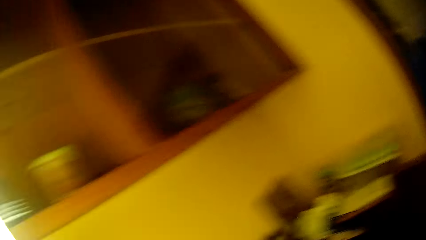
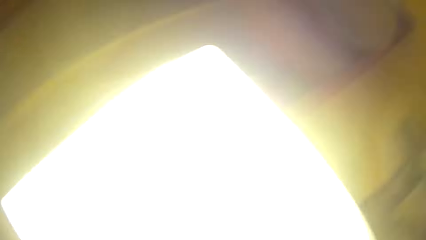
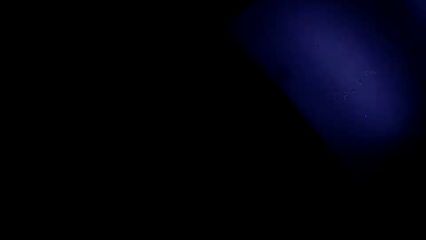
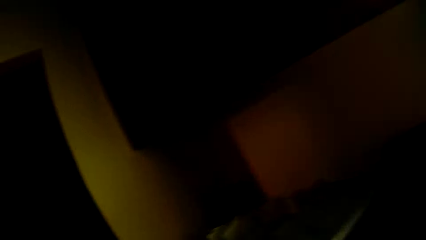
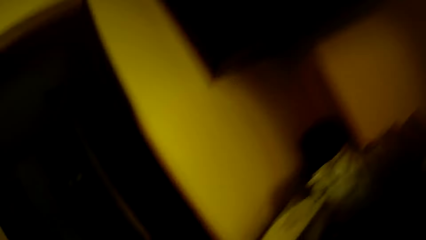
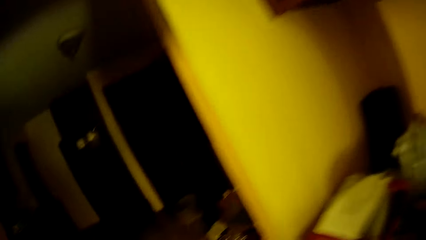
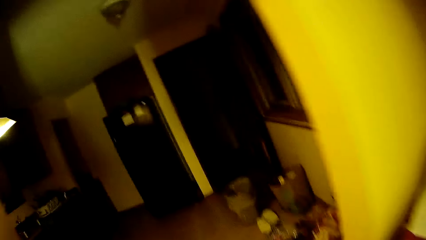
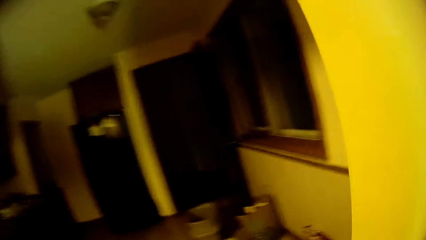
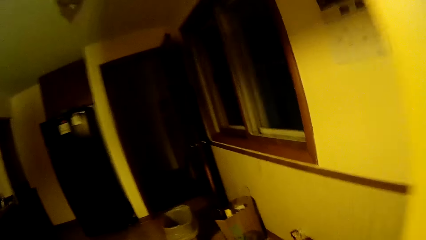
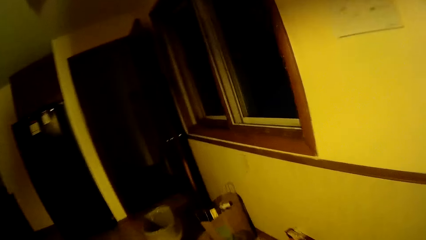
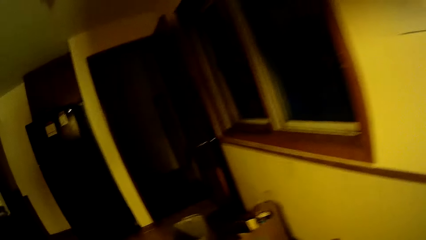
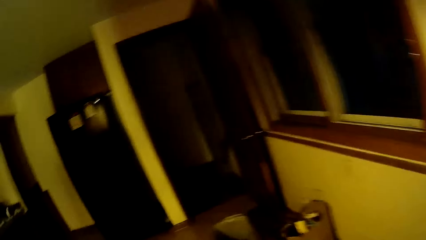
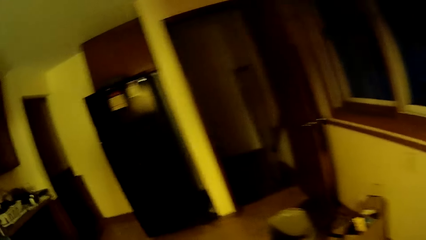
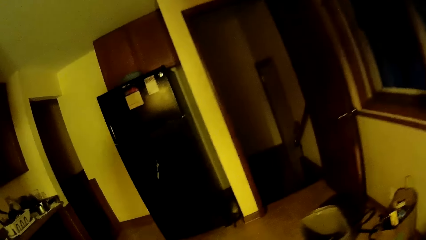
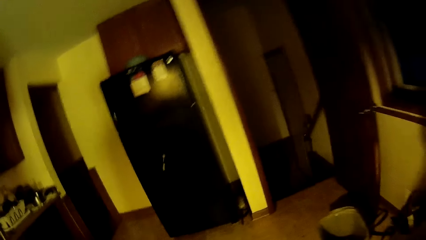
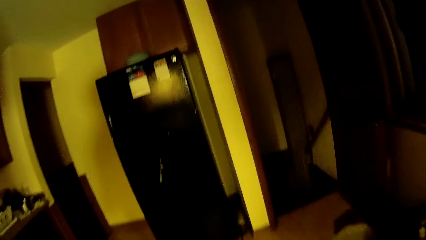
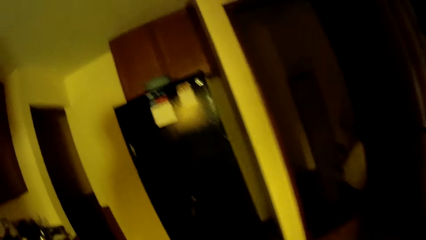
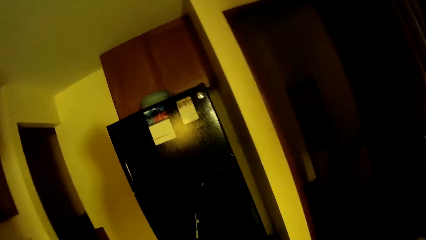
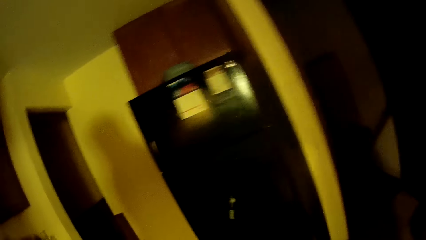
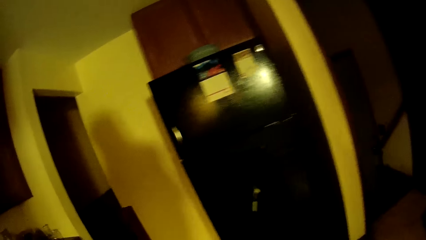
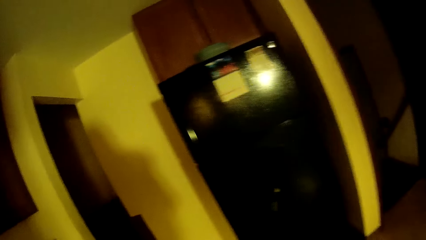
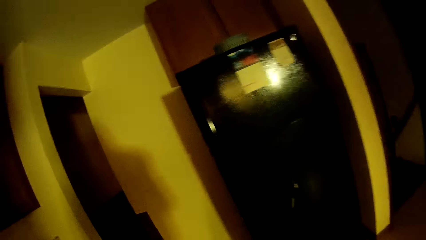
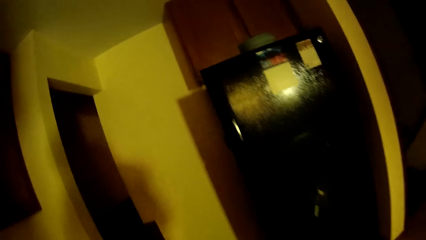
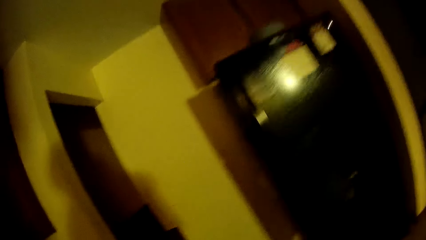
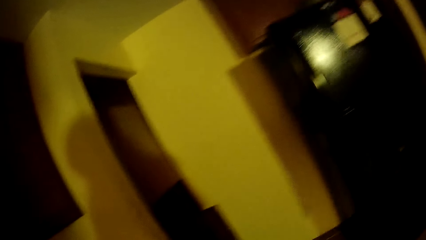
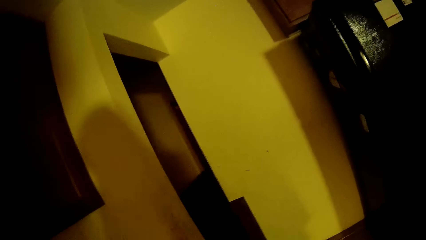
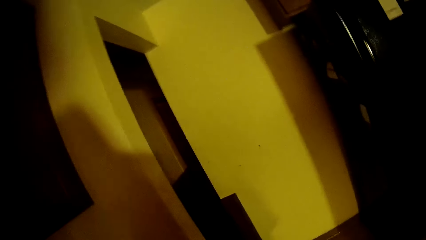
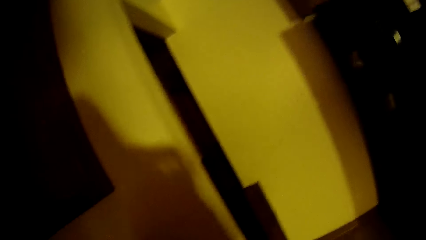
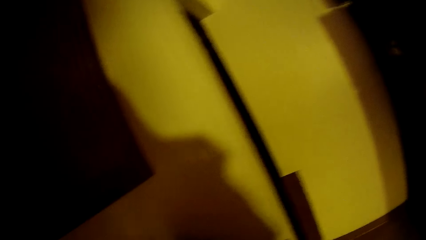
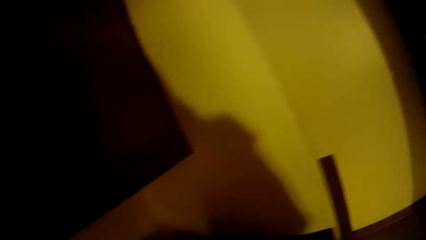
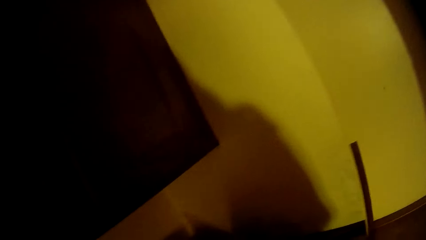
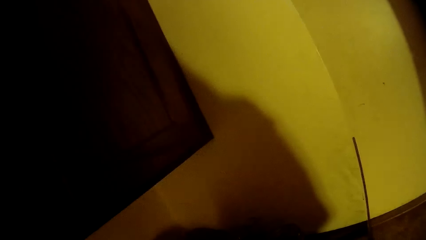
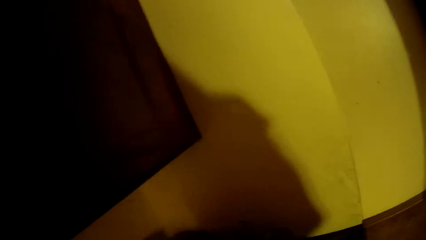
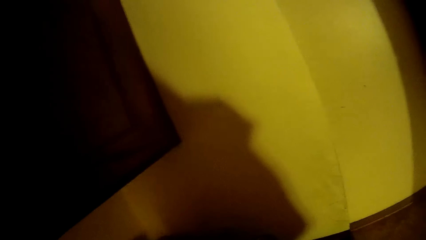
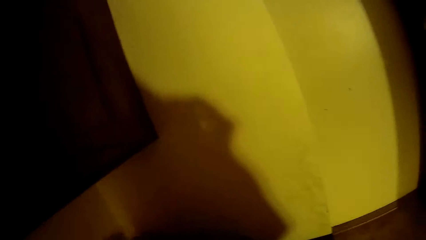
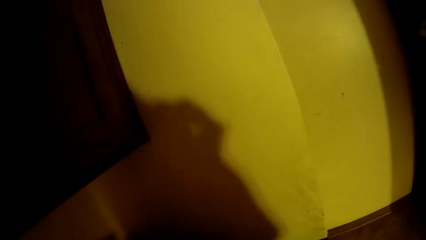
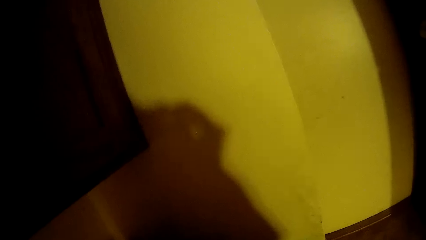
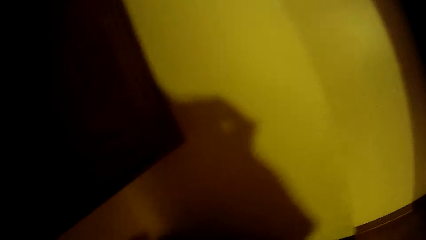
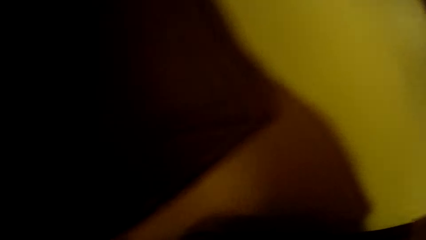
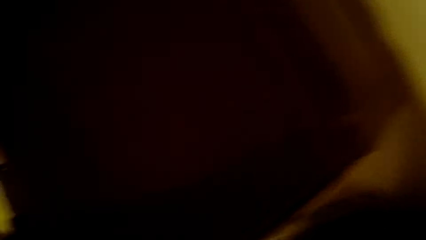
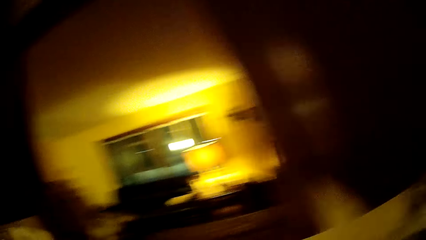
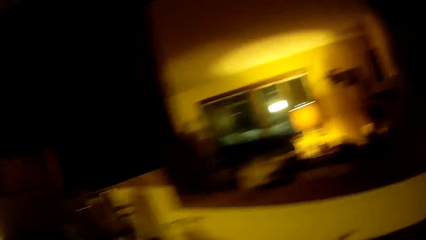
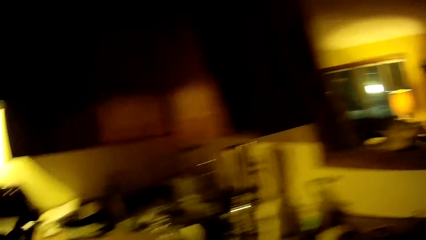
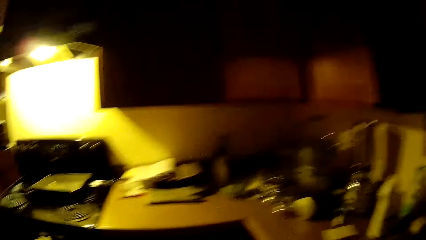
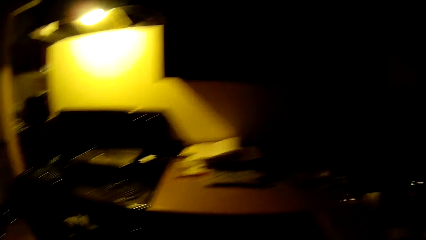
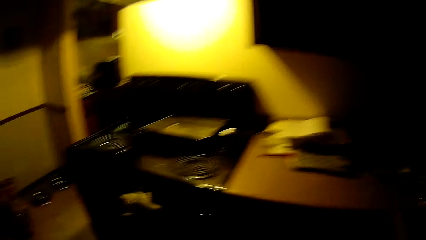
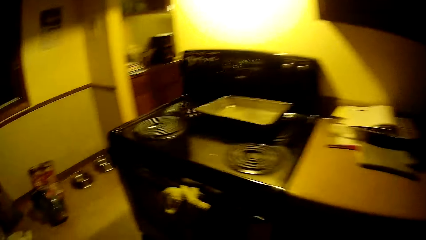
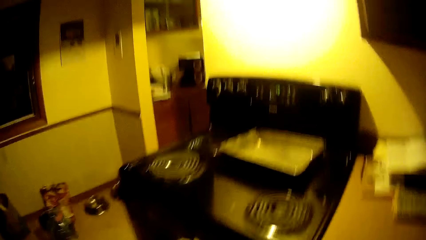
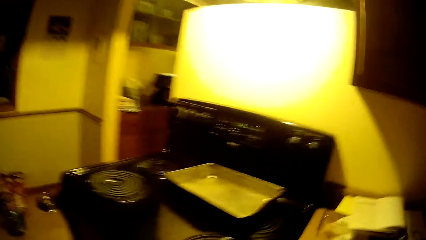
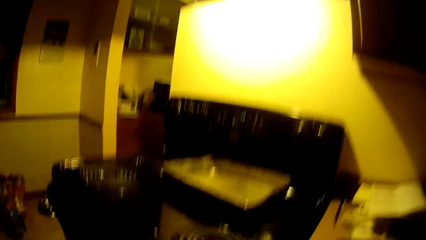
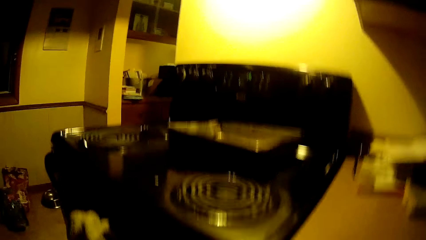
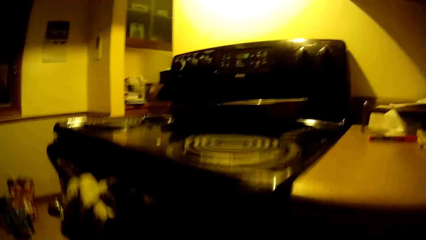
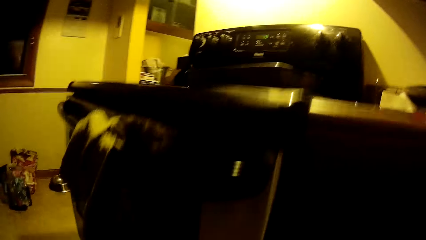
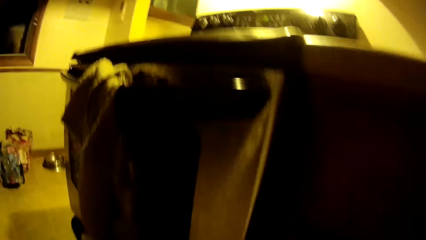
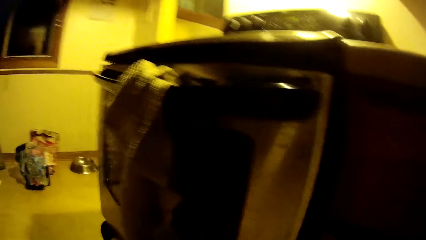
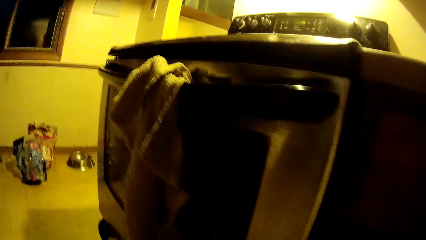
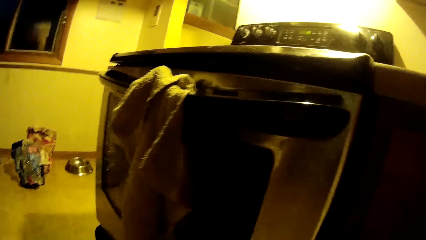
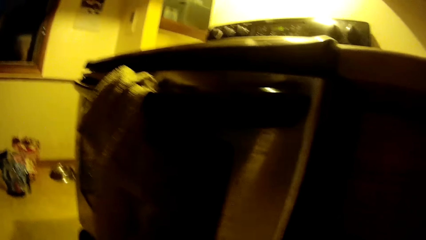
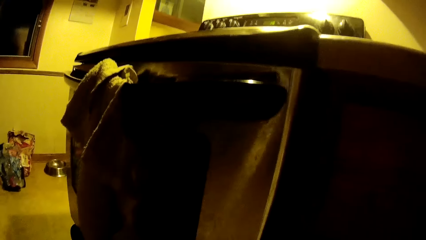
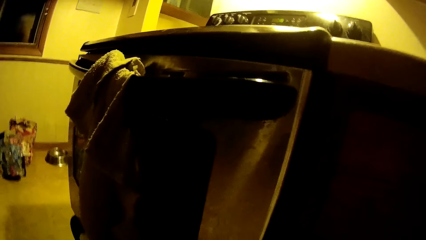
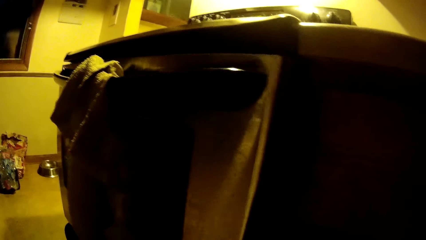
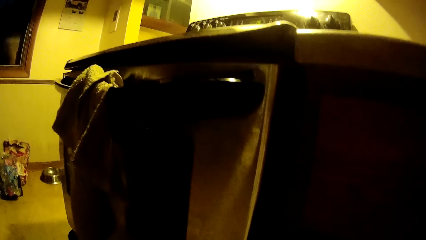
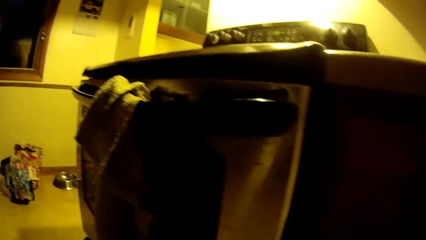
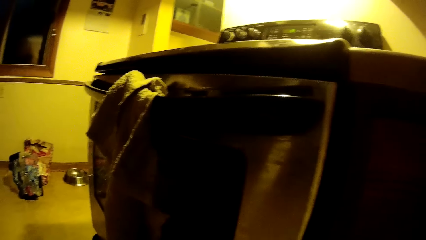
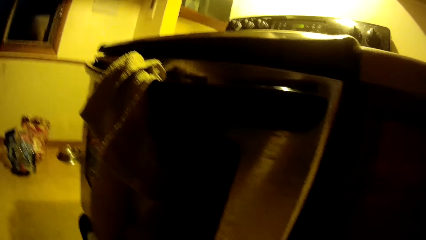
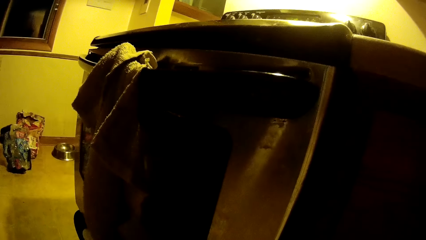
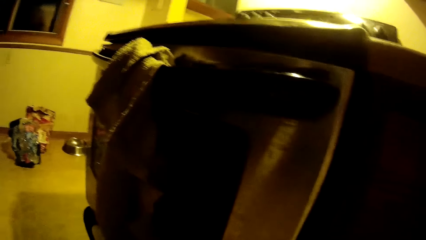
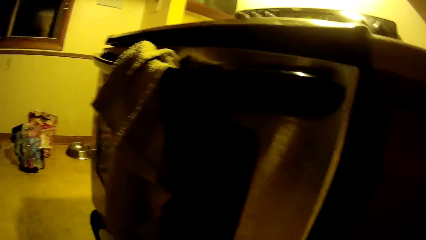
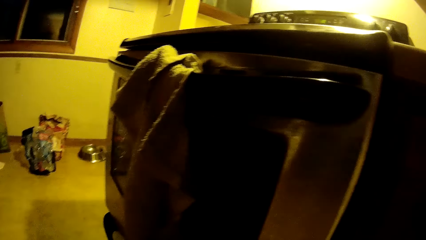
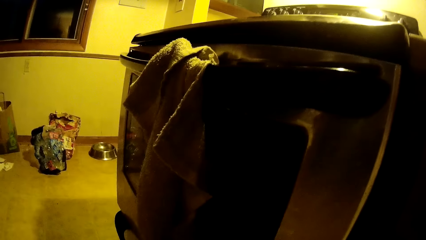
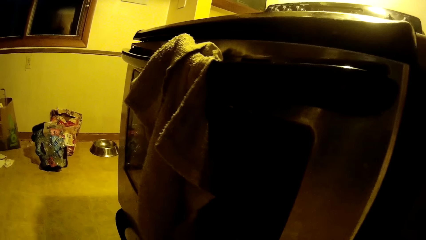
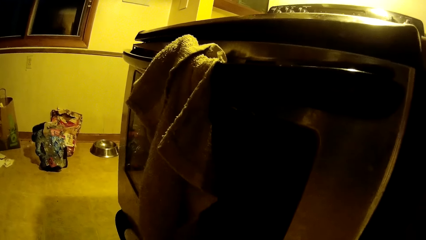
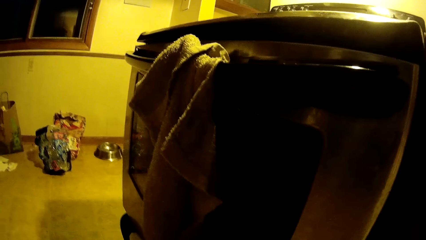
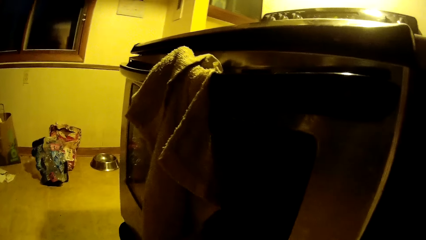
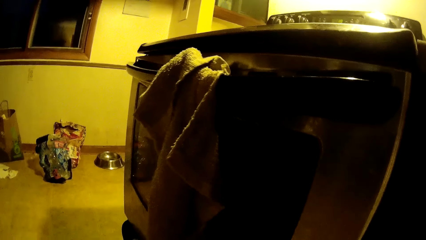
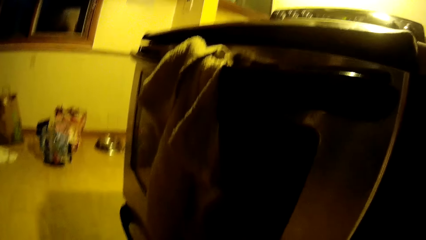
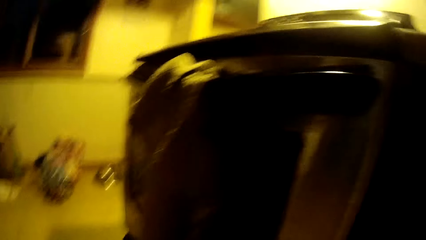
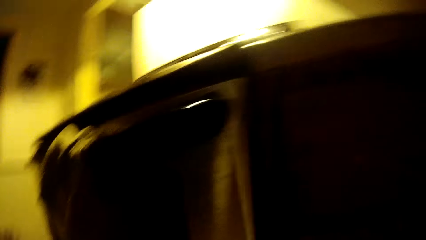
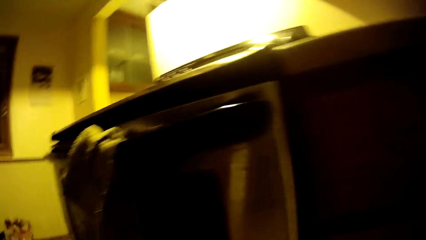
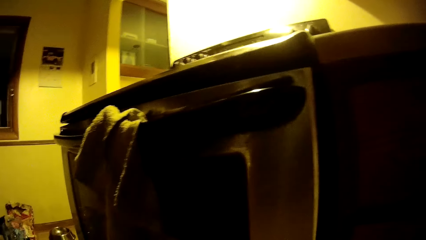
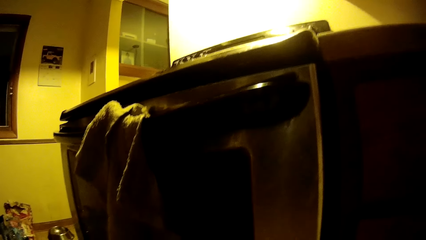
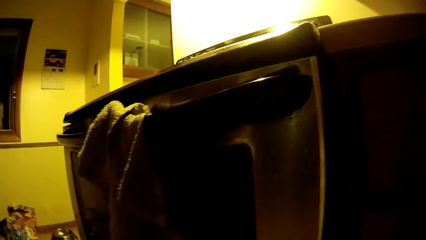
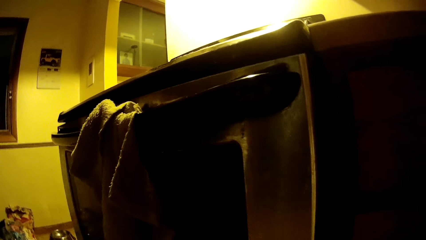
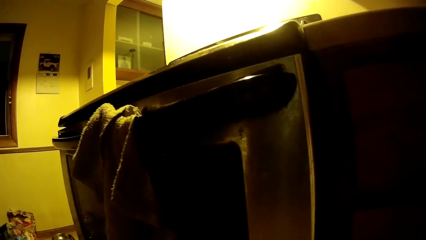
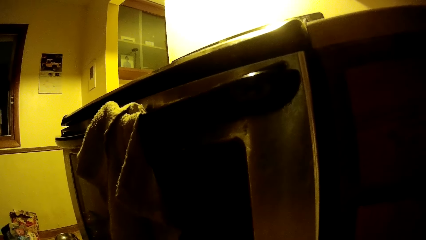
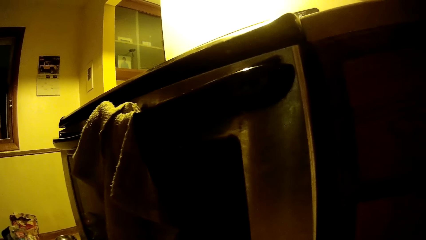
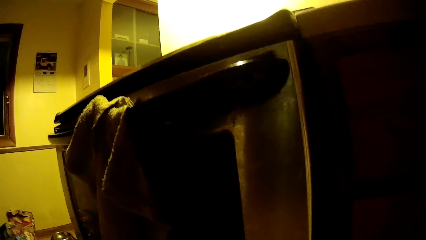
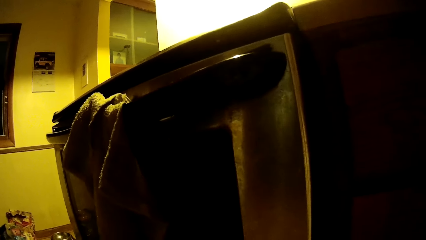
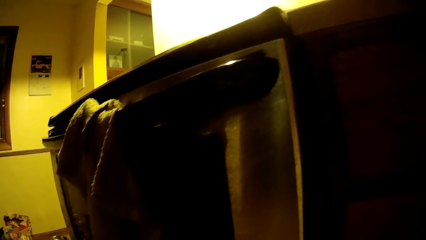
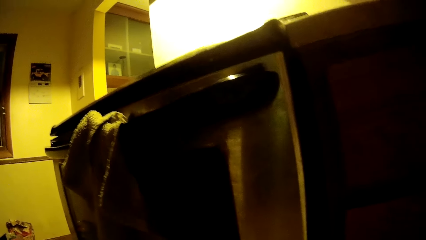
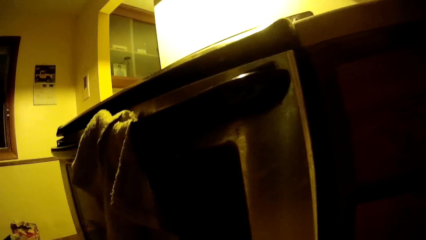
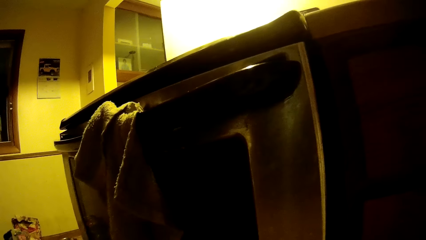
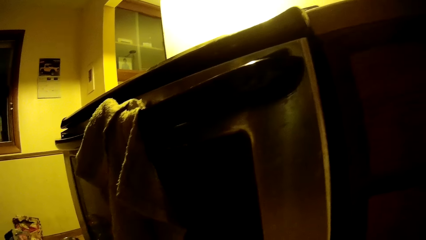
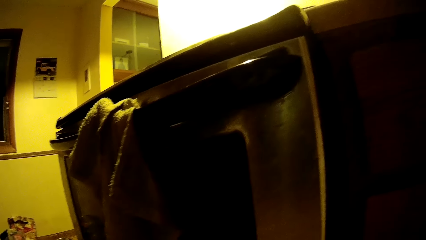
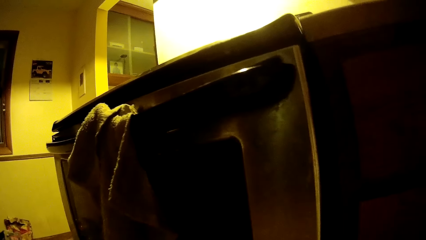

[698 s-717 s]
The camera wearer moves around the room. They look around the cabinet.
